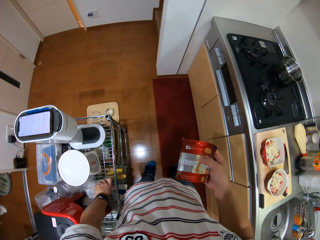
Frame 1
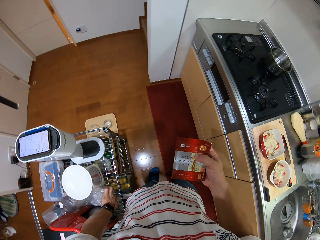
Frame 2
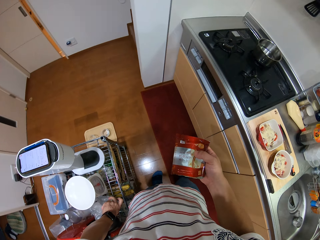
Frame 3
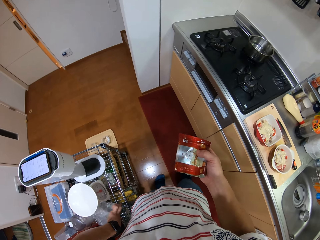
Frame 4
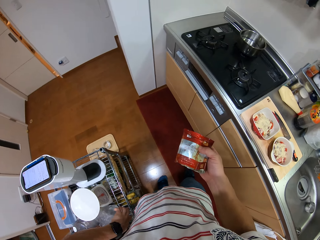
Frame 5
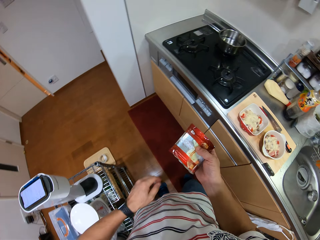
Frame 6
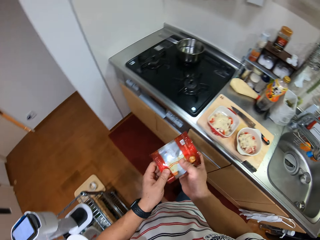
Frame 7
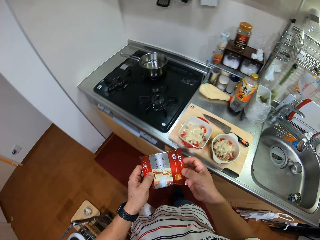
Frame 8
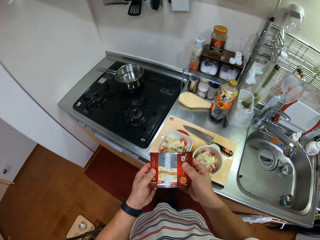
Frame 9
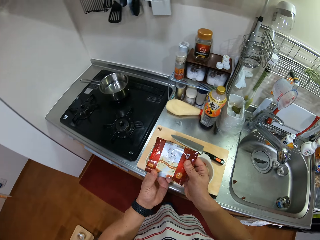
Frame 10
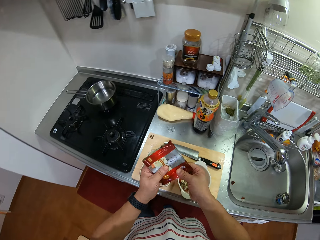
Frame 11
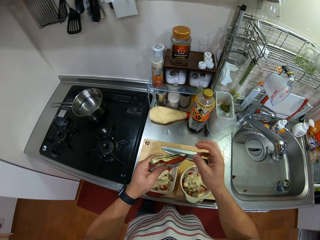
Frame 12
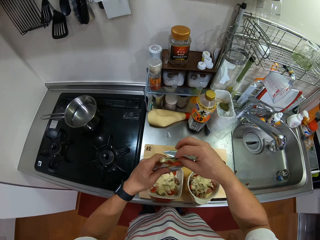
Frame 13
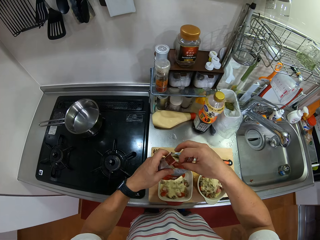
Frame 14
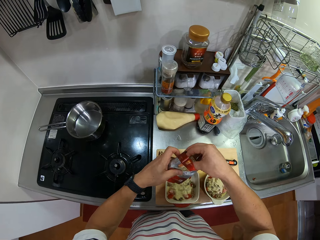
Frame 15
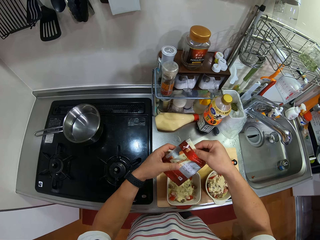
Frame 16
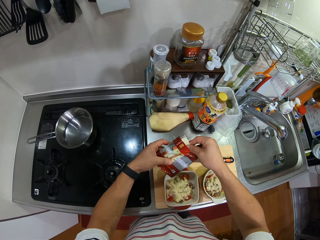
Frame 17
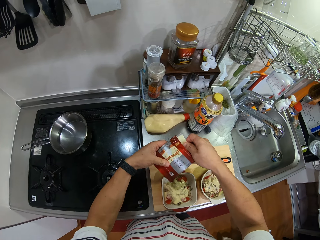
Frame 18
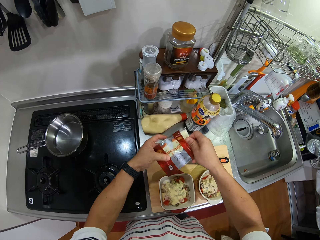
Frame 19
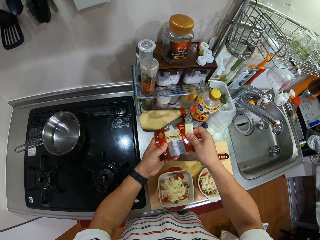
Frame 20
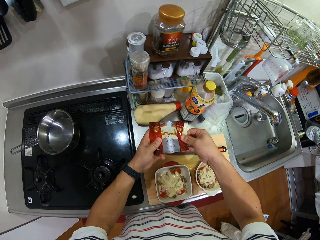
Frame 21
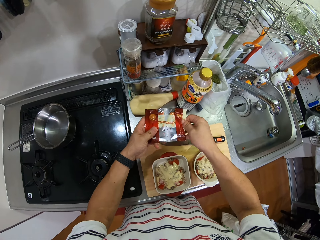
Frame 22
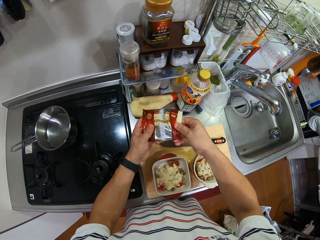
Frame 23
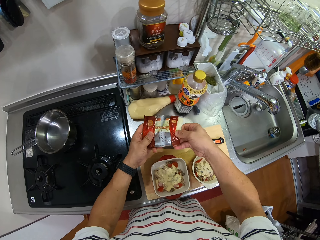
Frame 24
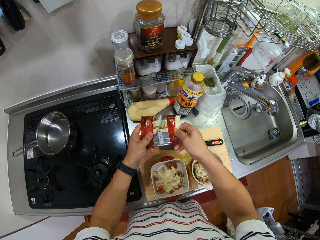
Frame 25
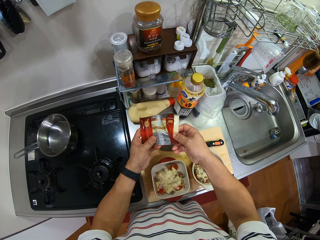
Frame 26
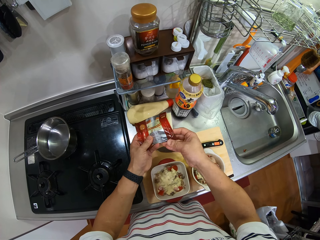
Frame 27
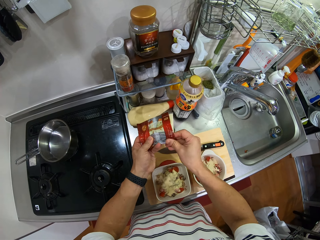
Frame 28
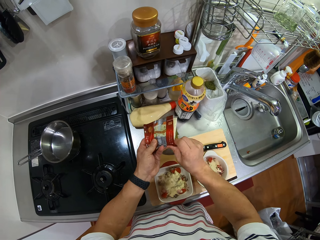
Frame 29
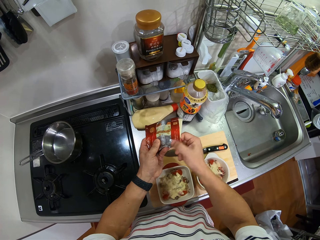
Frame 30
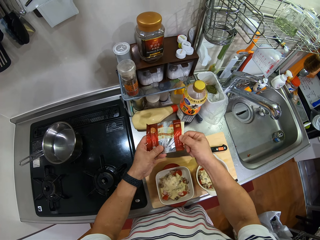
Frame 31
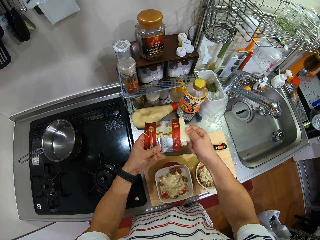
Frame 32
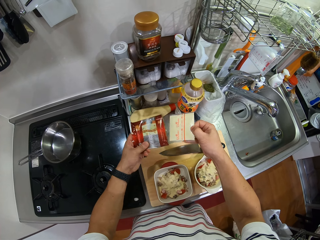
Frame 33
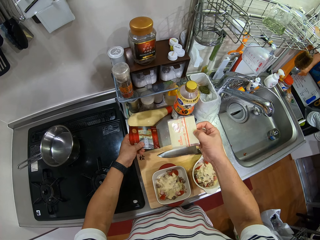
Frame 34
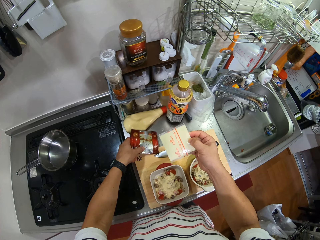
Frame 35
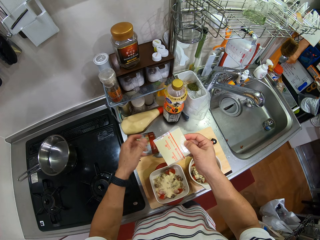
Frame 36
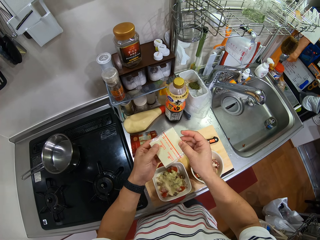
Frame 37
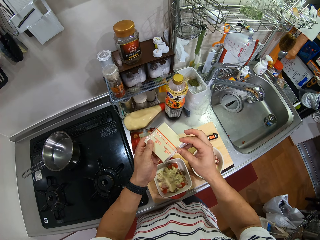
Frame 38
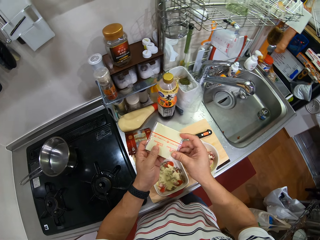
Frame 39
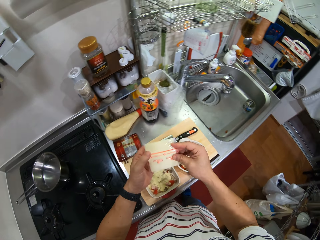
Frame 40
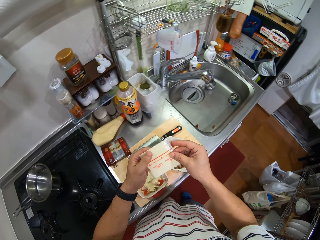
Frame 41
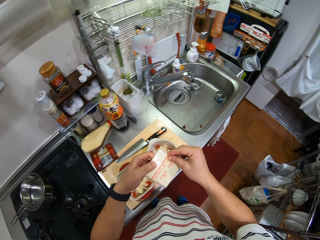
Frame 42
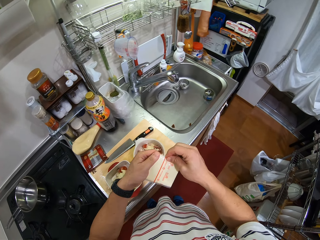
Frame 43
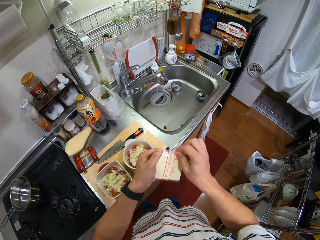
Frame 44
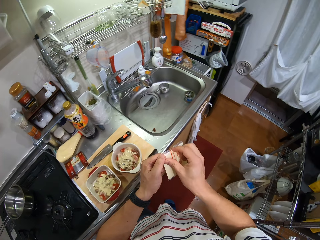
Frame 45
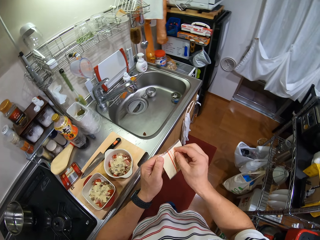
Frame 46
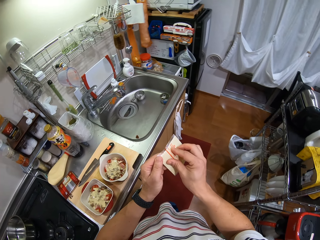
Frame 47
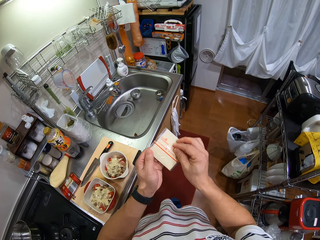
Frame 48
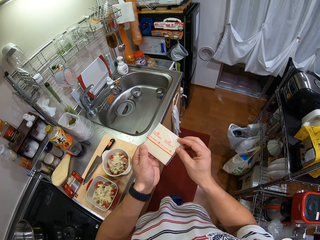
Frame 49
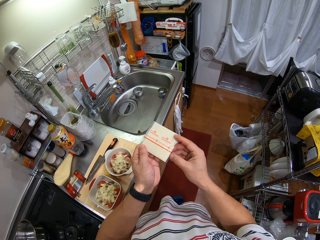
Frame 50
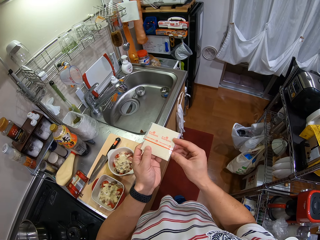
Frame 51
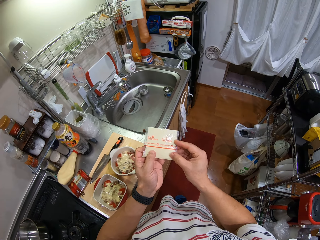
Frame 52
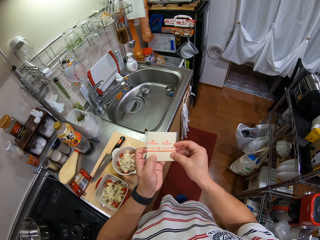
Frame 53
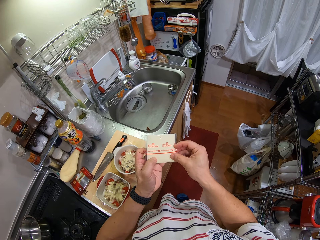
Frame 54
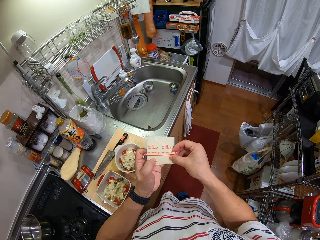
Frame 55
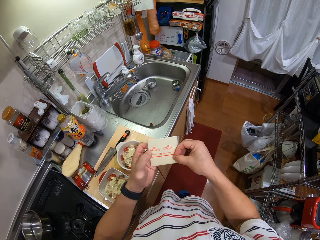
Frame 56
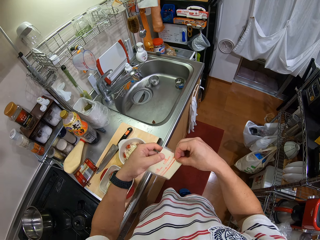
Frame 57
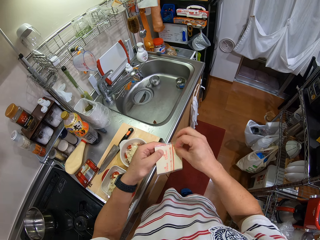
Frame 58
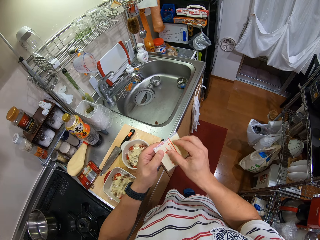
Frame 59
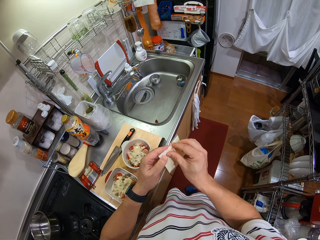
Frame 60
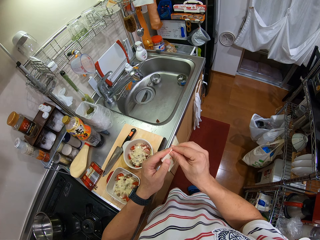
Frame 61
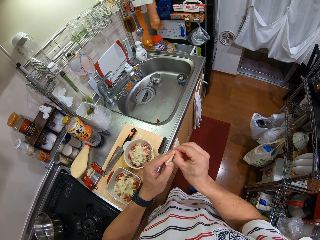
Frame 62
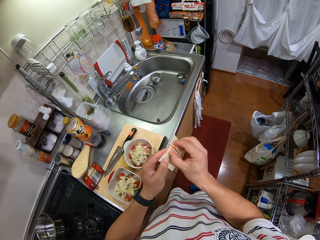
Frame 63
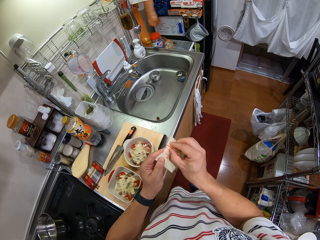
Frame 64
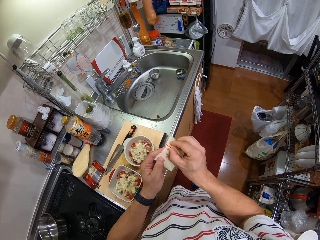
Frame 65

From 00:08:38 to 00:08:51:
The camera wearer puts the nylon paper bag on the rack. They open the packet. They remove the cheese in the package bag. They take unleavened bread from the packet. They put the package bag on the counter. They open the packet with unleavened bread. They remove the nylon paper on the cheese.

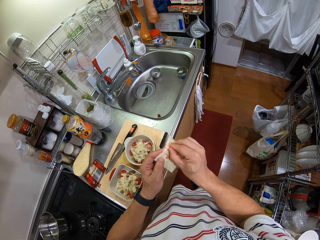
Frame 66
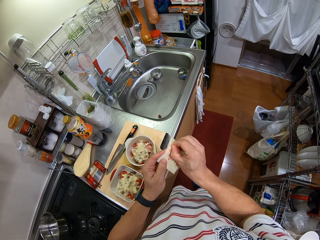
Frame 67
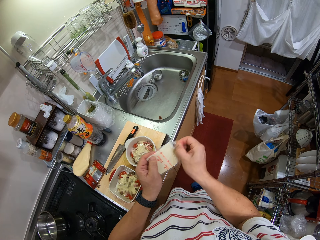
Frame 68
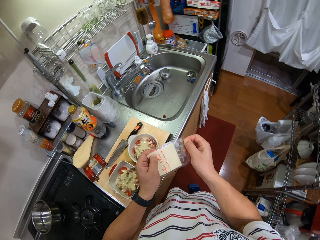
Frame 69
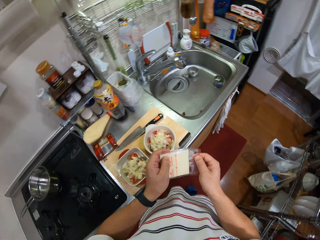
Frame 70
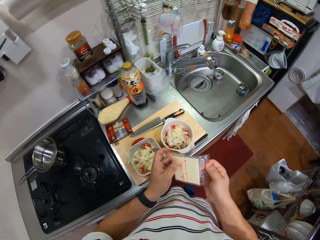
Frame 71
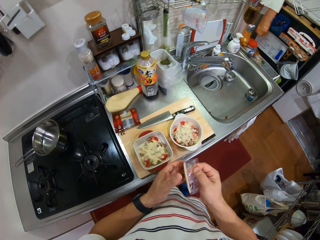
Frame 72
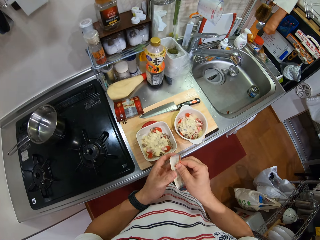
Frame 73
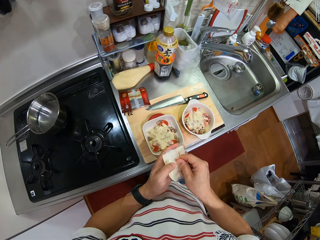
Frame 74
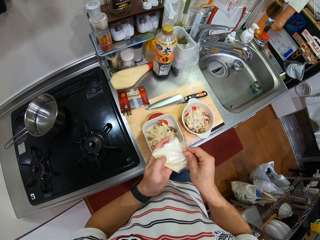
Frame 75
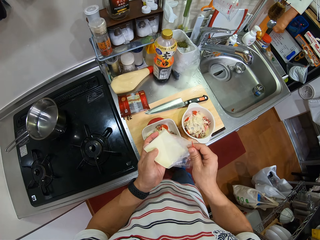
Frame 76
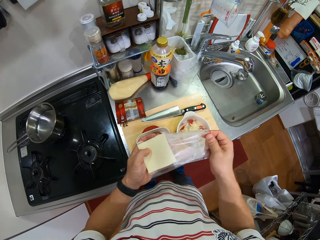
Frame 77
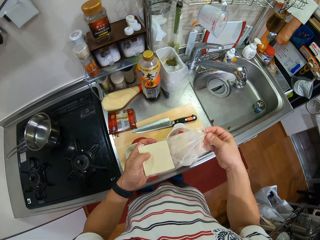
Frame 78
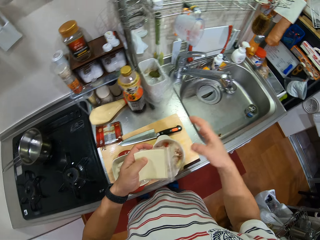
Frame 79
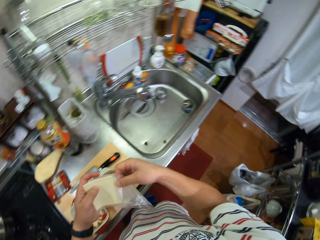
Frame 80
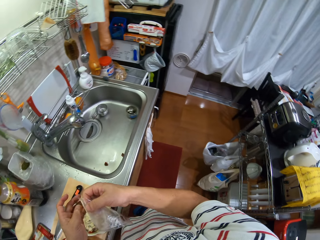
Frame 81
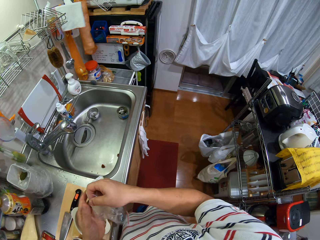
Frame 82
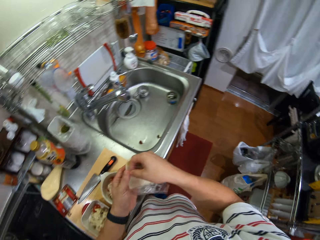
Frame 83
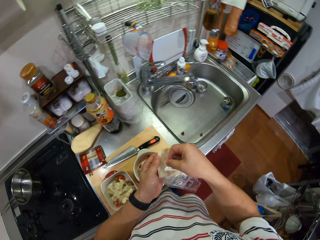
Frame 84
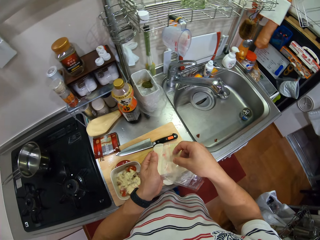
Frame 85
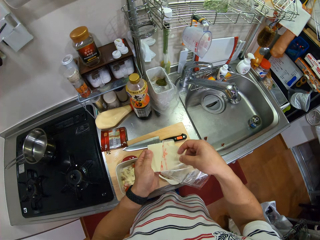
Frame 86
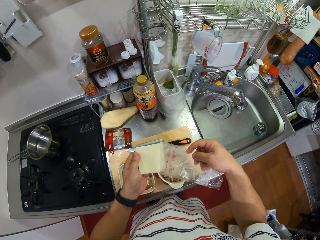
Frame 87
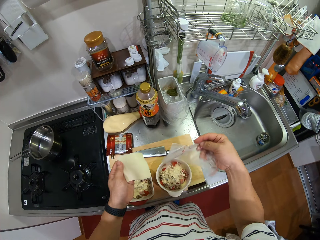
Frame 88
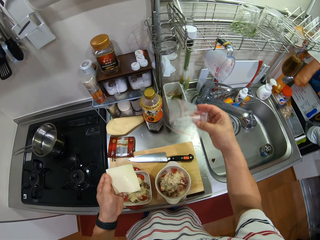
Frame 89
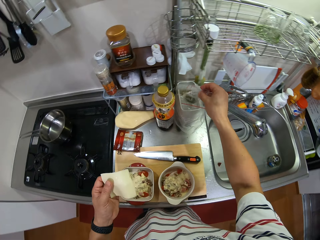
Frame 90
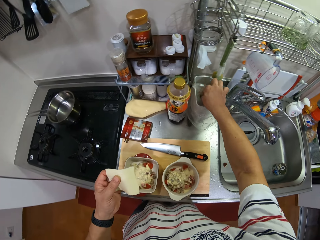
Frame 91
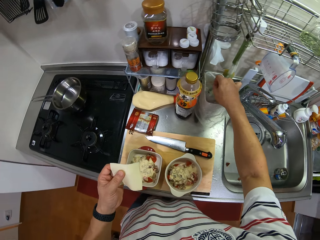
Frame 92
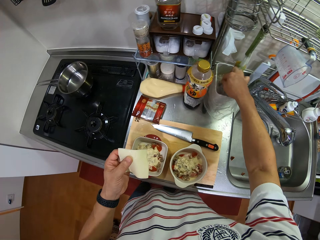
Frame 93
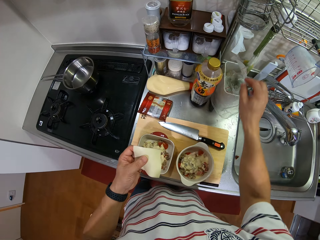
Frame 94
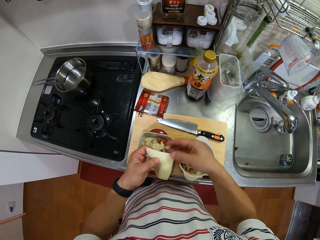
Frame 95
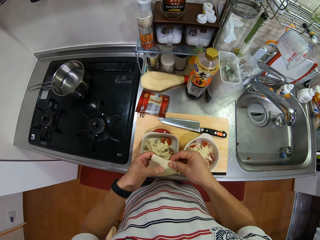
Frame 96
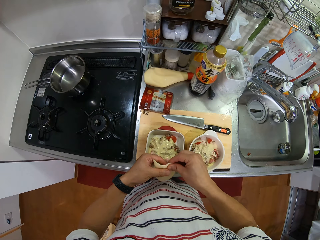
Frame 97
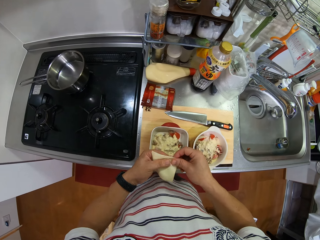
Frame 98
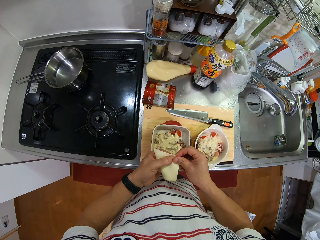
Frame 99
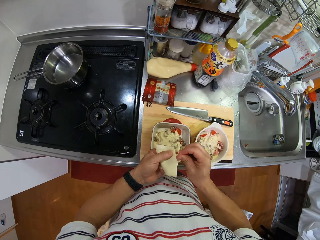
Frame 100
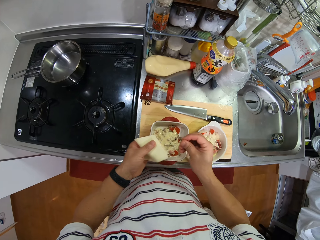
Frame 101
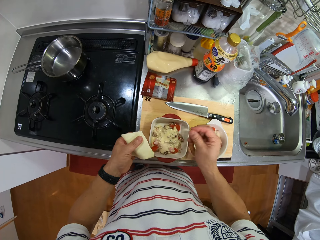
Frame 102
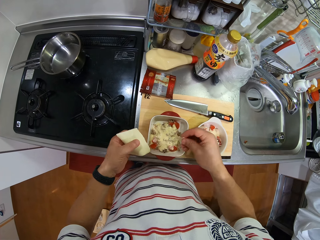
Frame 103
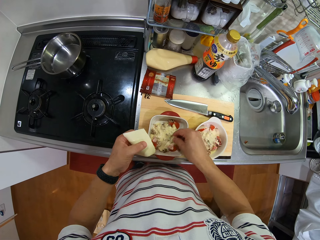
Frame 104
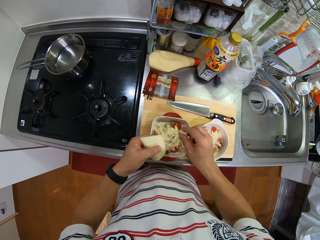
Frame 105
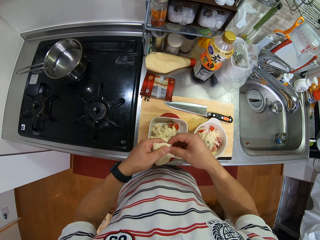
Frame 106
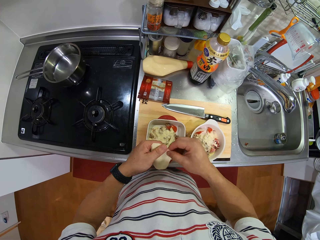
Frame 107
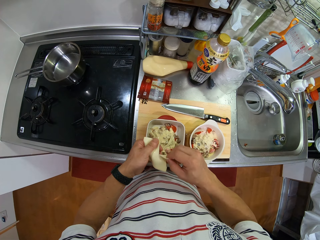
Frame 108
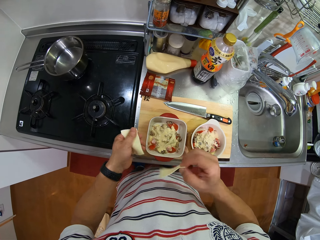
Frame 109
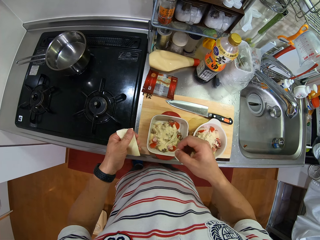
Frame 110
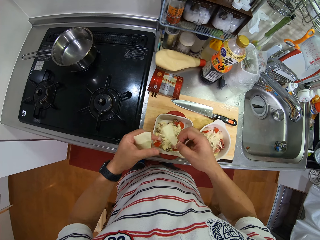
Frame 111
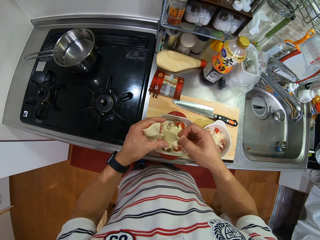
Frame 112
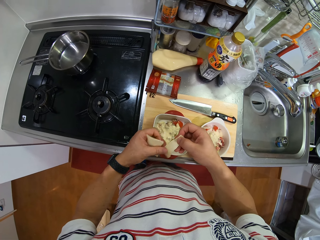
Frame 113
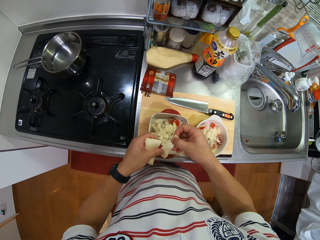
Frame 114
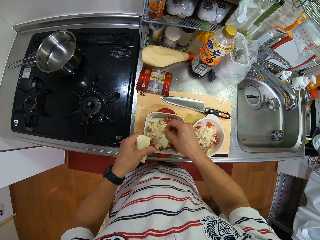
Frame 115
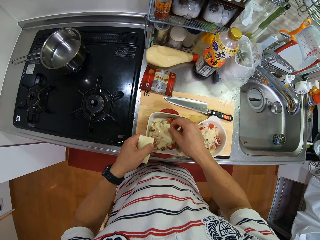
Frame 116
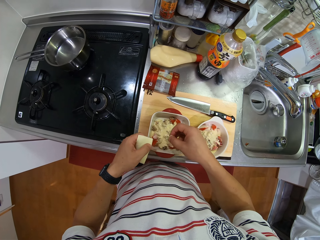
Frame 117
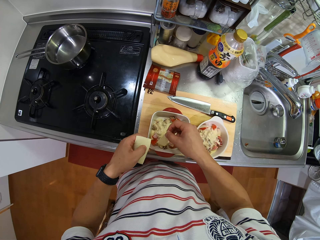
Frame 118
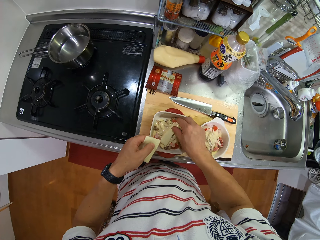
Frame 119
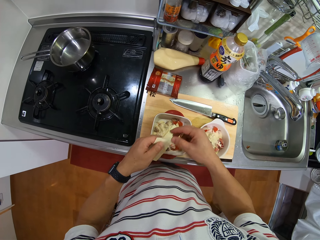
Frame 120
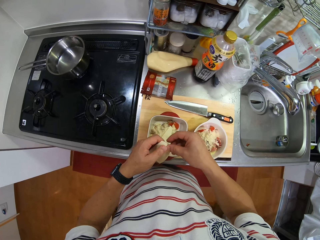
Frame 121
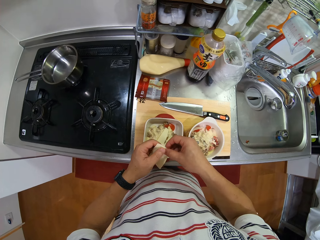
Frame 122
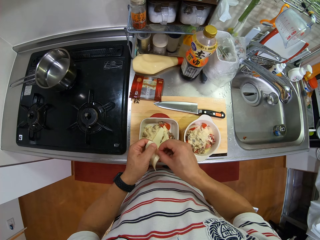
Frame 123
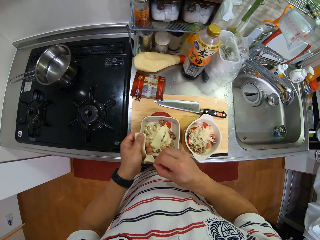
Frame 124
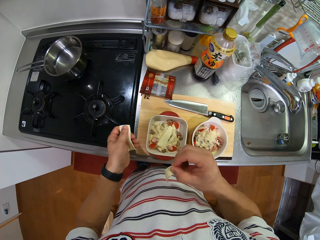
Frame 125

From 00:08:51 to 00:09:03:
The camera wearer throws the polythene bag in a trash bin. They cut the unleavened bread with the hand. They put the unleavened bread in the bowl. They cut the unleavened bread. They hold the piece of the unleavened bread well. They put the unleavened bread in the bowl. They cut the unleavened bread.
